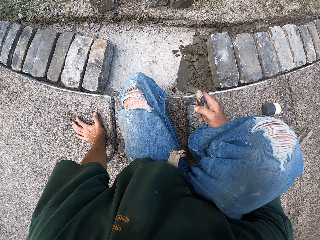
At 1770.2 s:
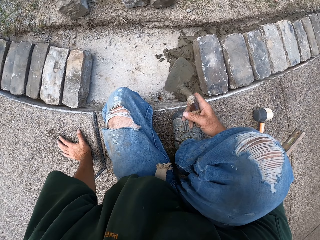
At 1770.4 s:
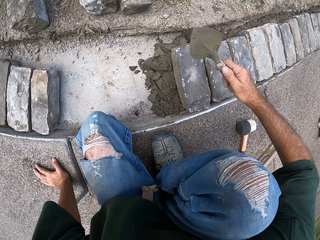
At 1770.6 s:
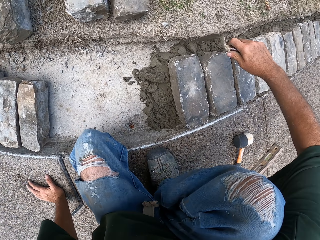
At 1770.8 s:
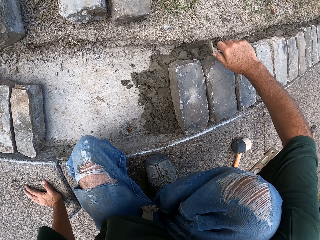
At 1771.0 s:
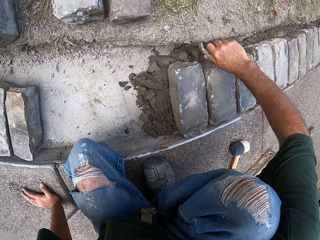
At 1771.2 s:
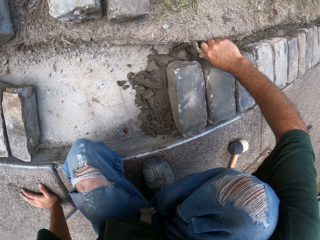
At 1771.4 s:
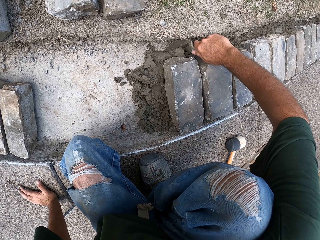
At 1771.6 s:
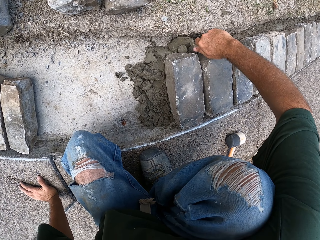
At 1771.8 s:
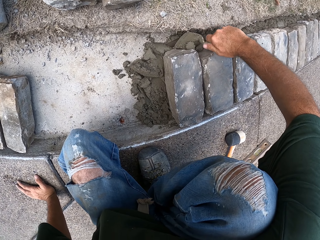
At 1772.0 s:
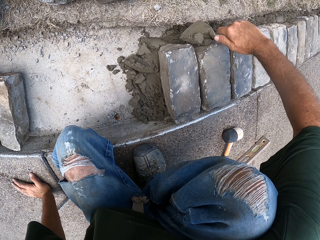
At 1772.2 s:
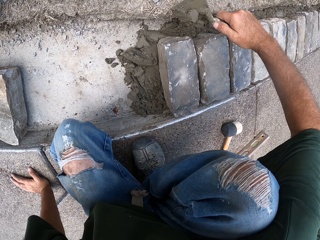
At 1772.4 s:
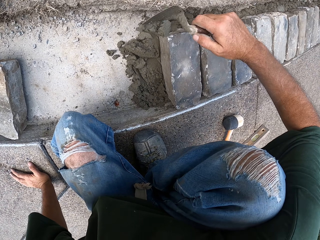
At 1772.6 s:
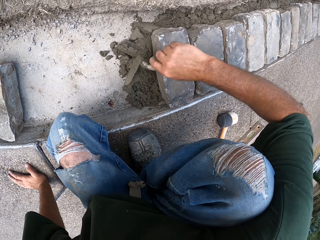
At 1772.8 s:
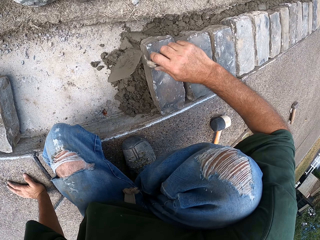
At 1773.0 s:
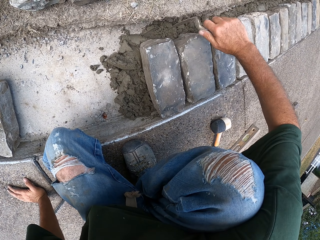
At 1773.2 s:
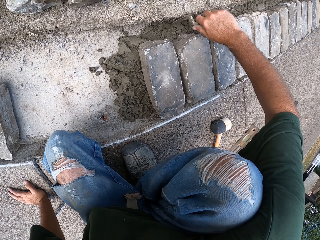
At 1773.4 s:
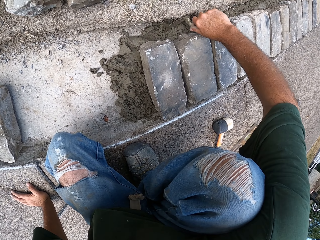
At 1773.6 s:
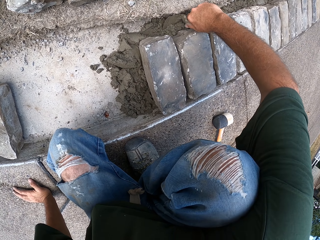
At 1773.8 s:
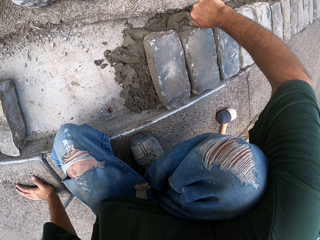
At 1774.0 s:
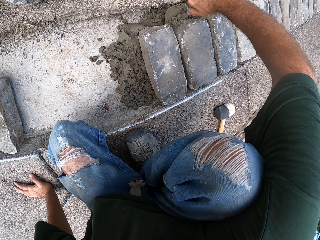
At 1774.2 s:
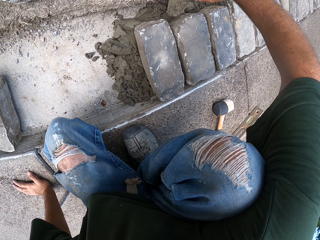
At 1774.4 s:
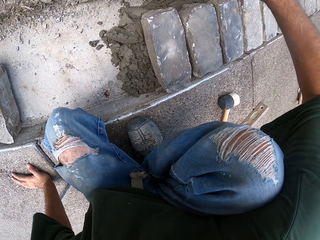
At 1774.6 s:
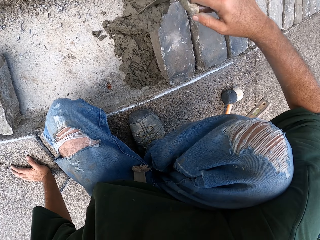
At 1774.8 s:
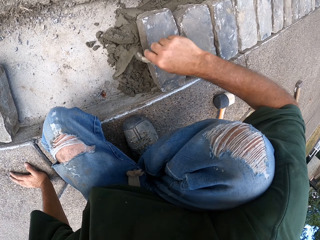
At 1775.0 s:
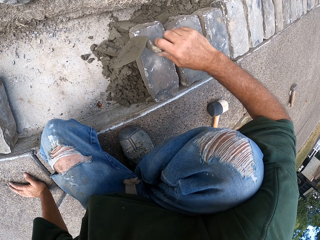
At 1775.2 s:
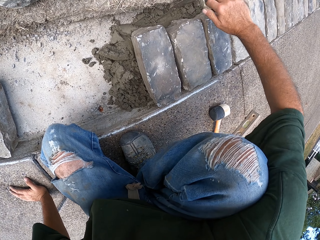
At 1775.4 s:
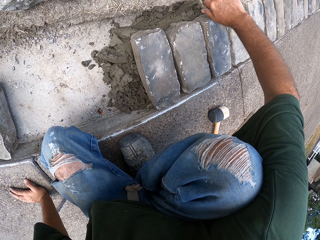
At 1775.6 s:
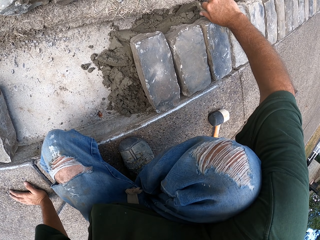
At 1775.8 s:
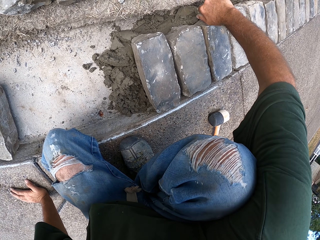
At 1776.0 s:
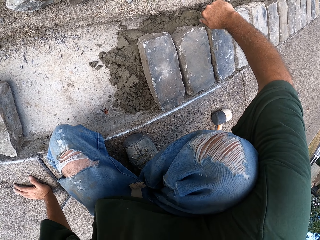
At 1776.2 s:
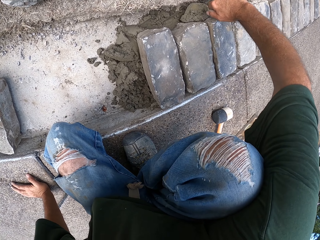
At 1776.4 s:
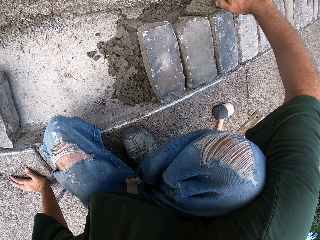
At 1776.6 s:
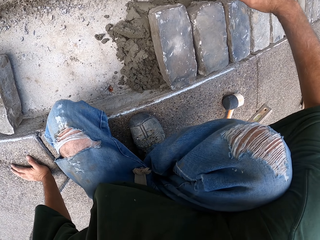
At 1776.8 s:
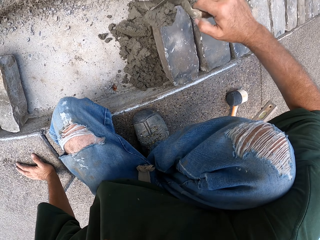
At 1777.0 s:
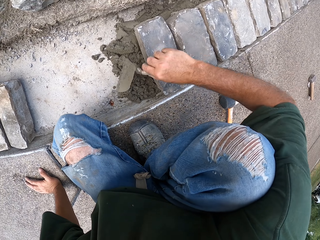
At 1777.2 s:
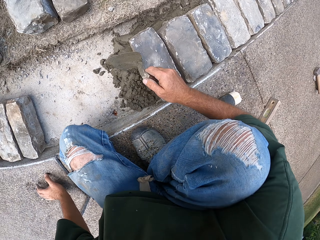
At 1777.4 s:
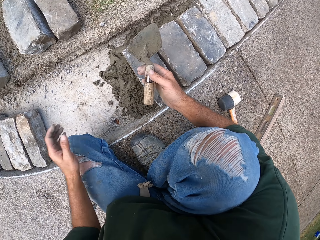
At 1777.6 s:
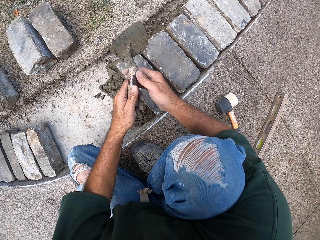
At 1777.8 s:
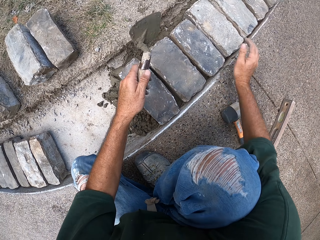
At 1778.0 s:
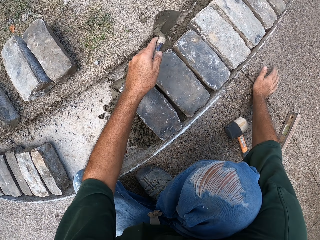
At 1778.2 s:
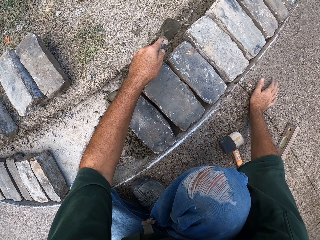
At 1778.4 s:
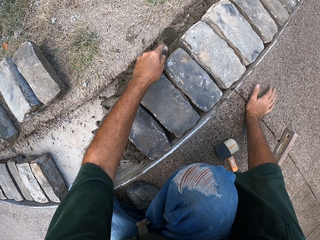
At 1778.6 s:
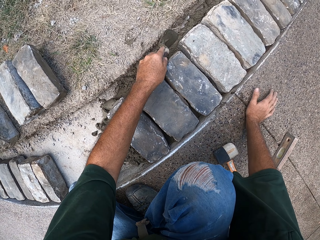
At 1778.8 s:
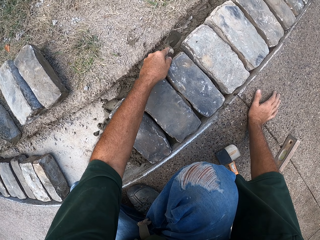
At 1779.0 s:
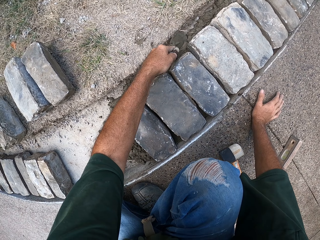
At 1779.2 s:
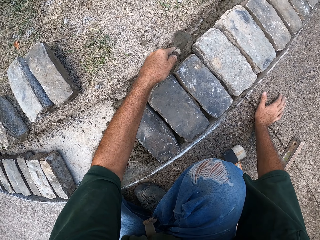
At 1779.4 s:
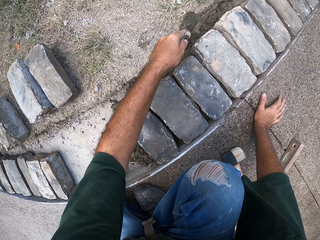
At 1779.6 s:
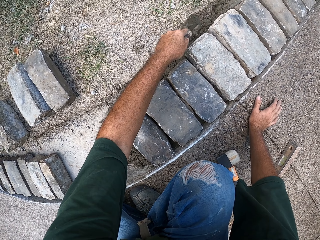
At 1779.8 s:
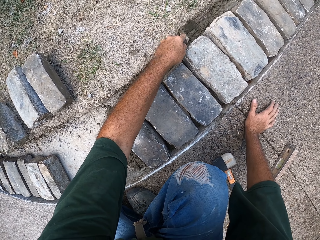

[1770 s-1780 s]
The camera wearer scoops and drops the concrete. They spread sand with a trowel.

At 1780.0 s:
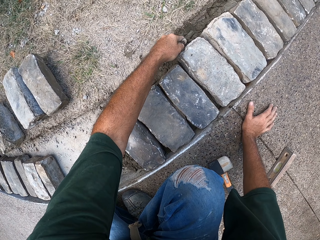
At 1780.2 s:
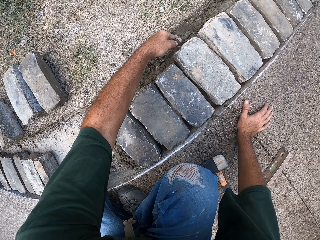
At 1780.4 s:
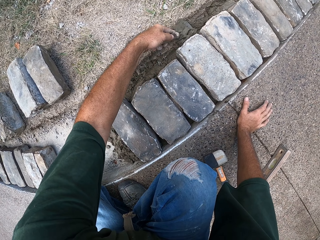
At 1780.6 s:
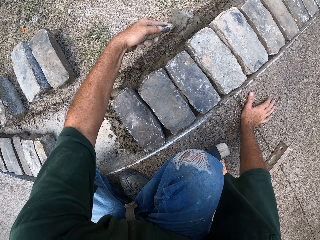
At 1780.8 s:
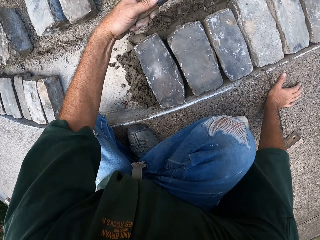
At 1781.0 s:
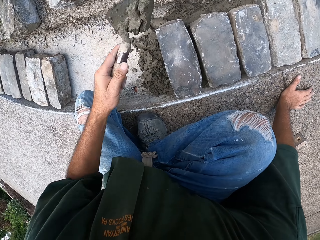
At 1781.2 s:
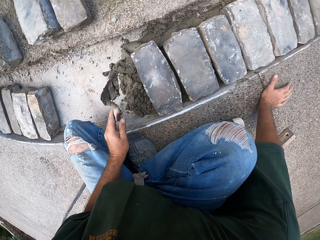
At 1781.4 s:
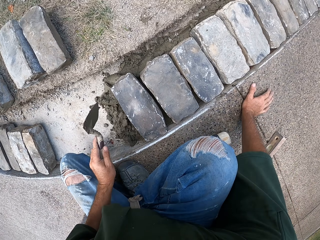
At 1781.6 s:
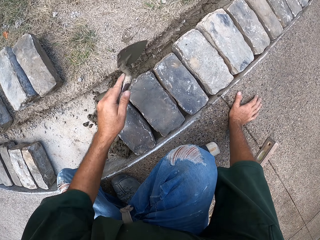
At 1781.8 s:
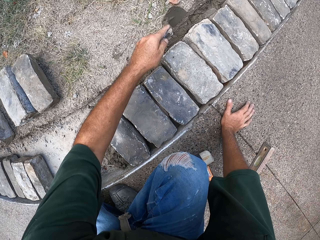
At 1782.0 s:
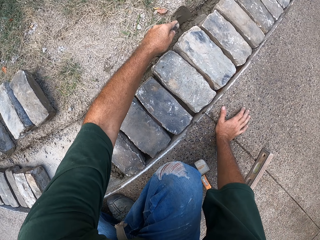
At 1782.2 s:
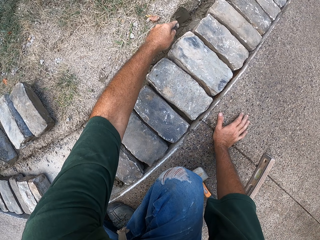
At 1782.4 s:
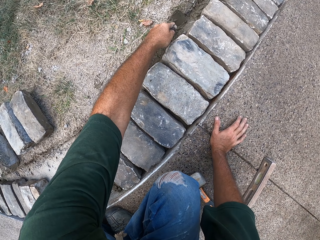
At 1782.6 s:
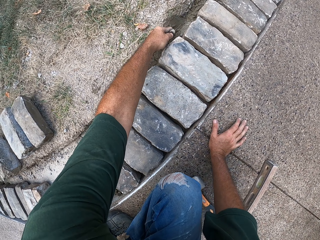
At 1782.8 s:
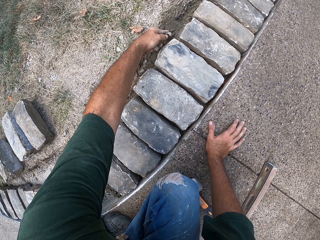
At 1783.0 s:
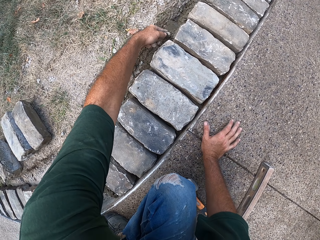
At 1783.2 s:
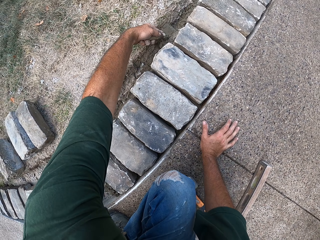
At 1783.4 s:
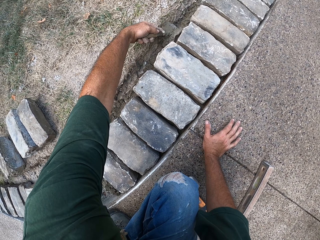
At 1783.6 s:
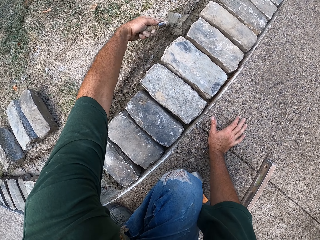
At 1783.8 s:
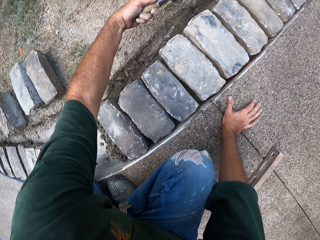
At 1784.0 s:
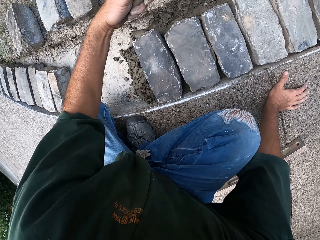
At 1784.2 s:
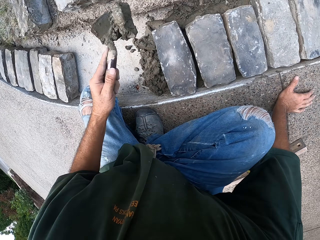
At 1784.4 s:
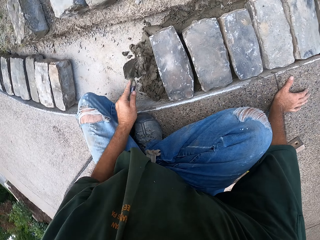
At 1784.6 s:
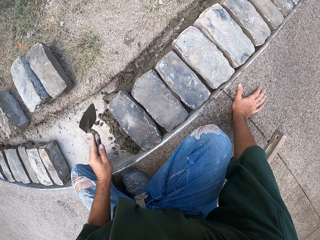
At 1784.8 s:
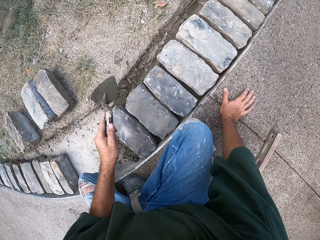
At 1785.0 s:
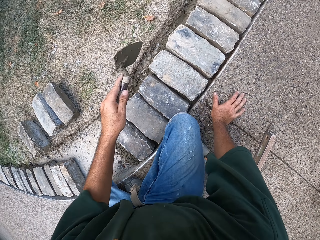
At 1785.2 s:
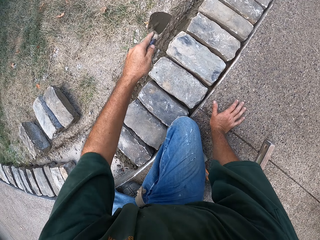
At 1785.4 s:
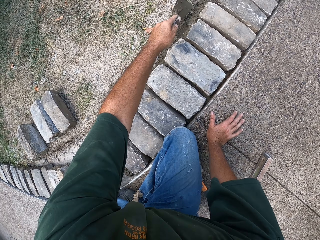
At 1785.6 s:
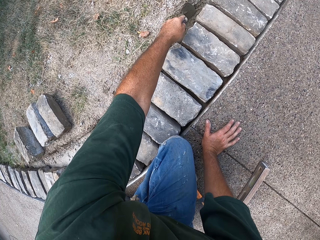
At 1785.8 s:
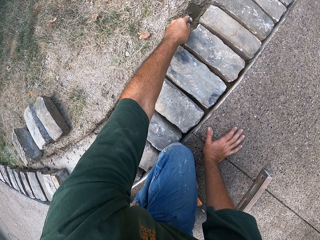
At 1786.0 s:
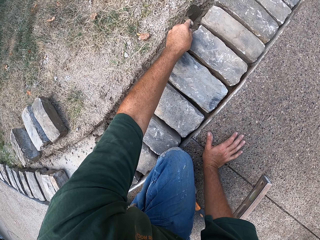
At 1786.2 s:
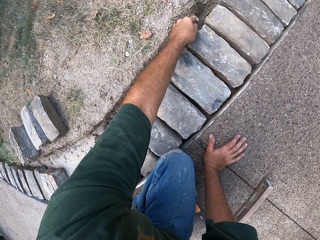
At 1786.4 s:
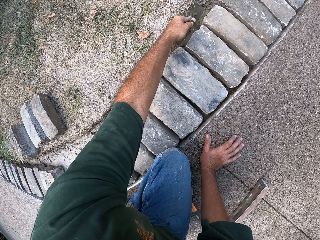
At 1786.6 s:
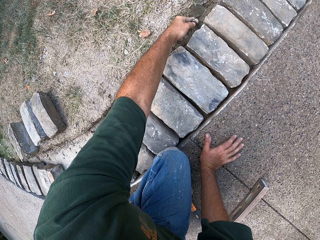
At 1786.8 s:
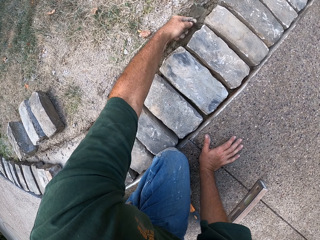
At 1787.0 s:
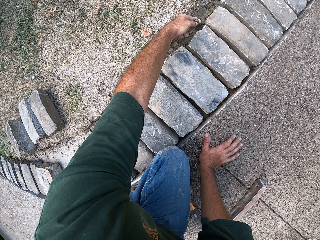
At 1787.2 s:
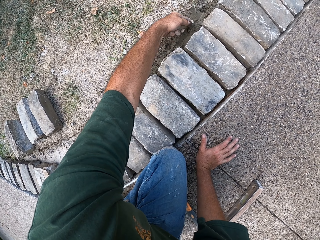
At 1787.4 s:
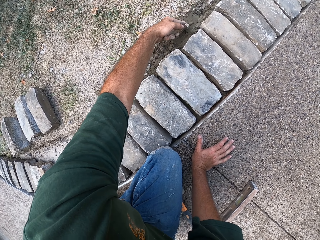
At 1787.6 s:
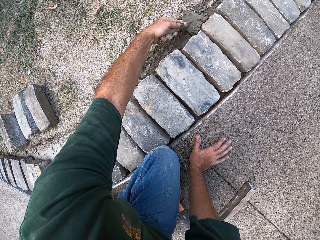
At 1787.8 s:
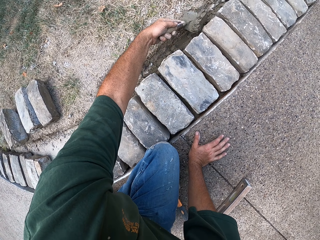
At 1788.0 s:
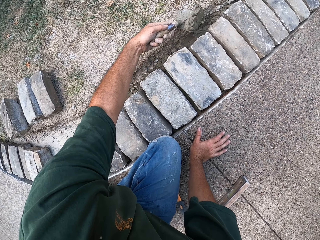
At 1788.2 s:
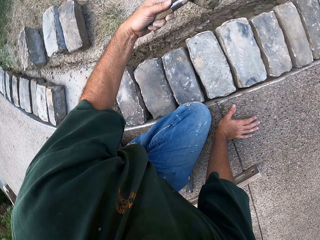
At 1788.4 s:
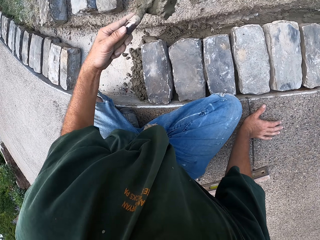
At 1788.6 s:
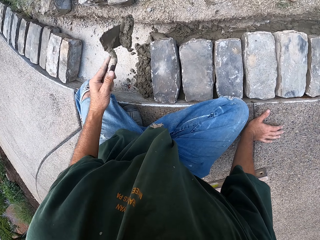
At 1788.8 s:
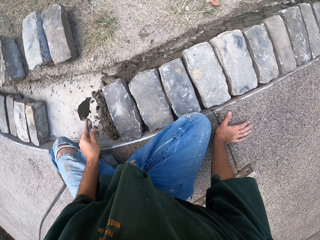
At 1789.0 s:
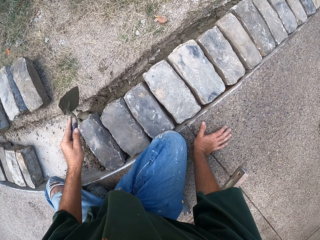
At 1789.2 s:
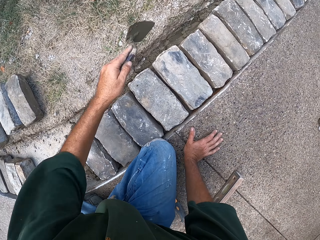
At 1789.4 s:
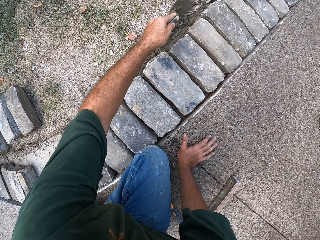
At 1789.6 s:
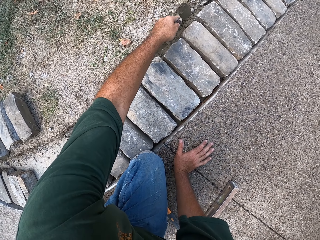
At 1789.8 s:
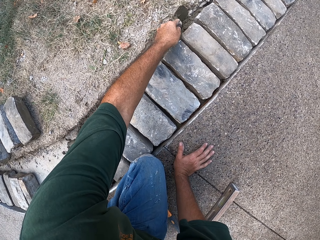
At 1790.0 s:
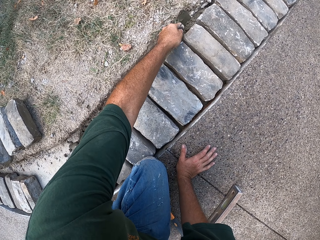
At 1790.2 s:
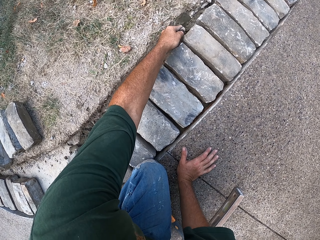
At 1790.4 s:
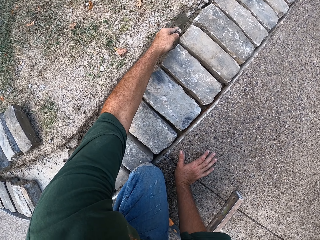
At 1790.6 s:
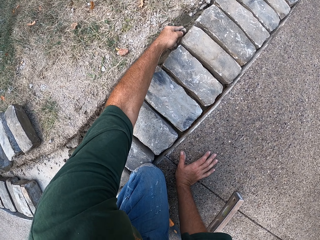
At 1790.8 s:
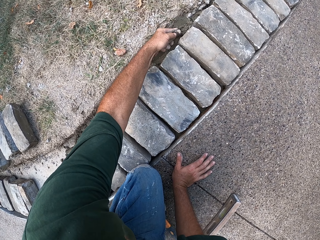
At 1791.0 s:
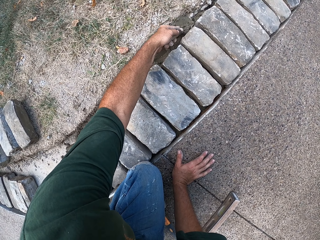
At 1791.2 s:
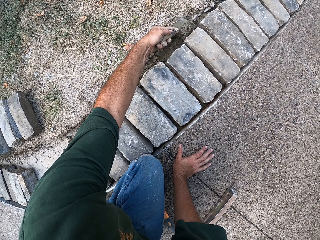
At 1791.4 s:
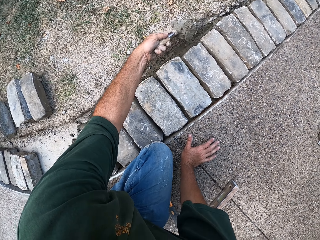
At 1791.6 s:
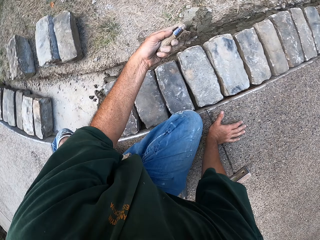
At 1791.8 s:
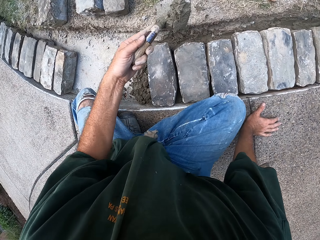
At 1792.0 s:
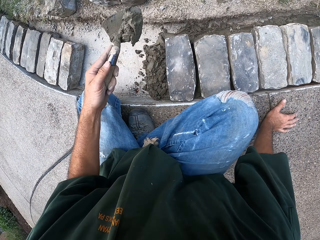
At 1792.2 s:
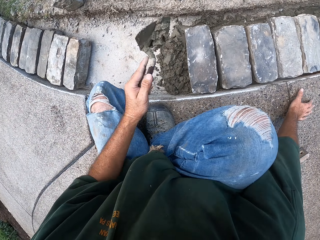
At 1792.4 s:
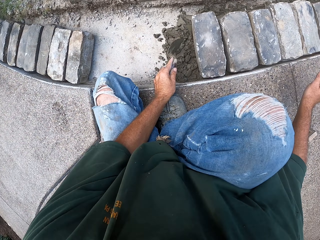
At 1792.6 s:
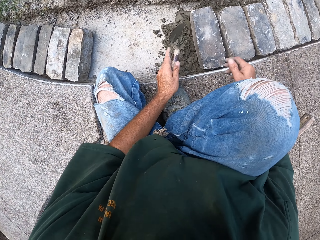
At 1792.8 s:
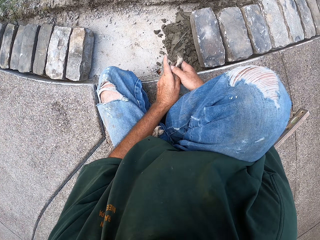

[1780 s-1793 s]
The camera wearer scoops and drops the concrete.
